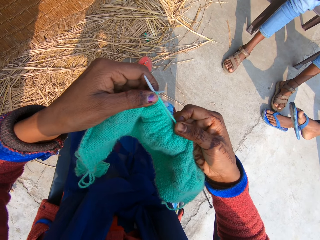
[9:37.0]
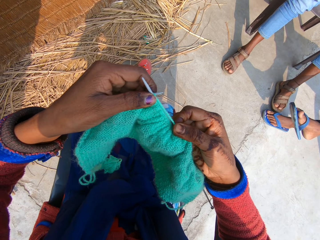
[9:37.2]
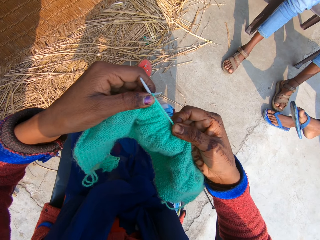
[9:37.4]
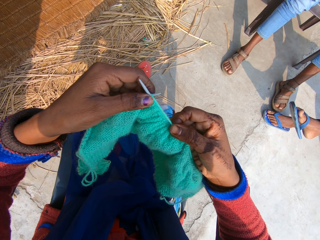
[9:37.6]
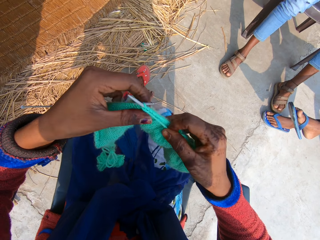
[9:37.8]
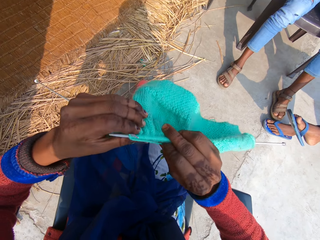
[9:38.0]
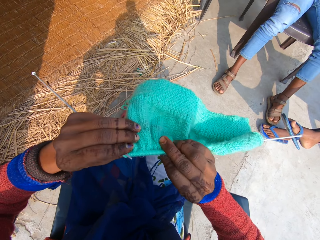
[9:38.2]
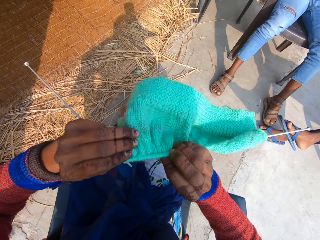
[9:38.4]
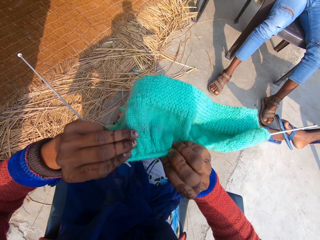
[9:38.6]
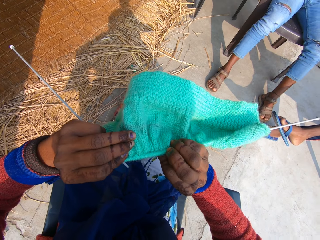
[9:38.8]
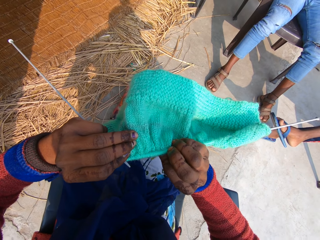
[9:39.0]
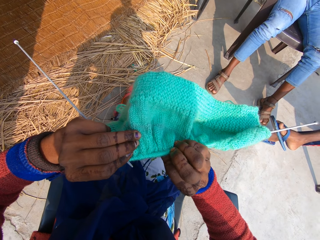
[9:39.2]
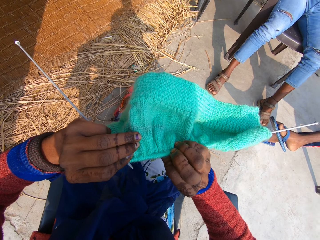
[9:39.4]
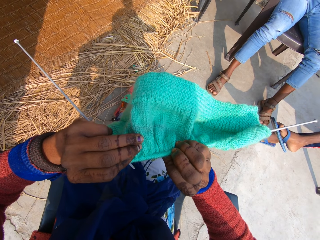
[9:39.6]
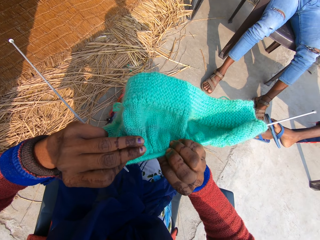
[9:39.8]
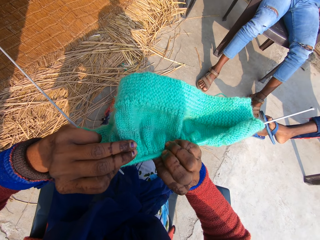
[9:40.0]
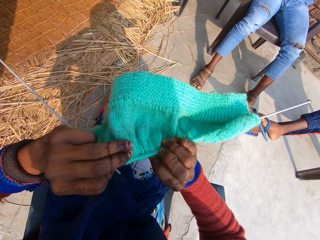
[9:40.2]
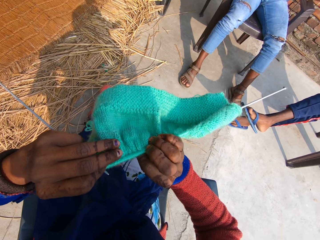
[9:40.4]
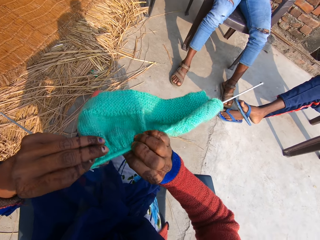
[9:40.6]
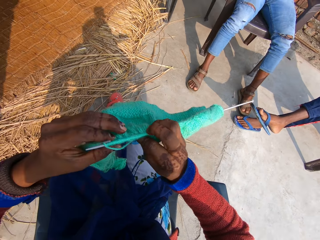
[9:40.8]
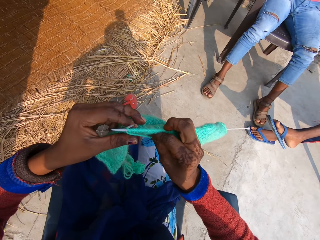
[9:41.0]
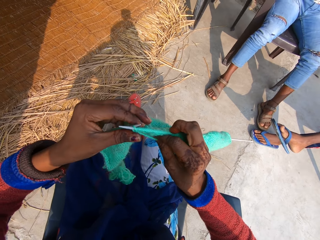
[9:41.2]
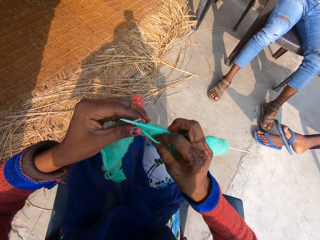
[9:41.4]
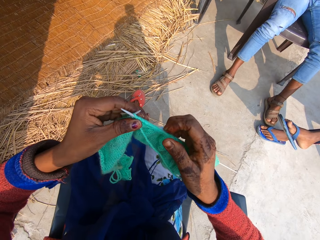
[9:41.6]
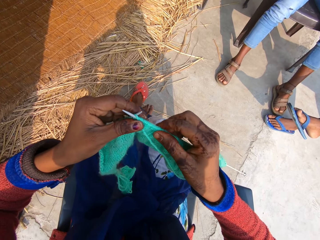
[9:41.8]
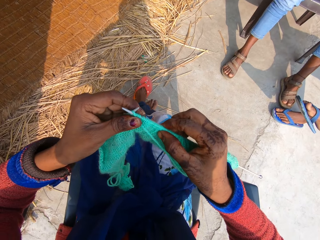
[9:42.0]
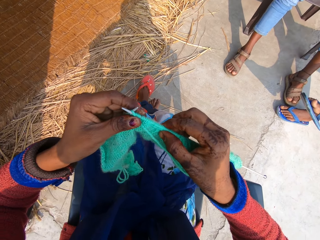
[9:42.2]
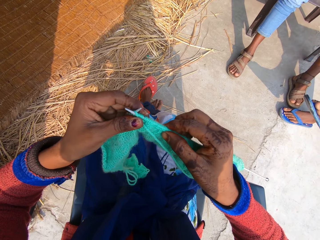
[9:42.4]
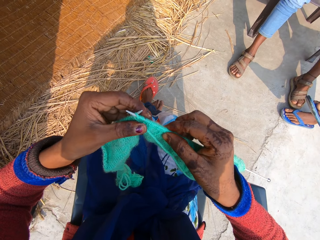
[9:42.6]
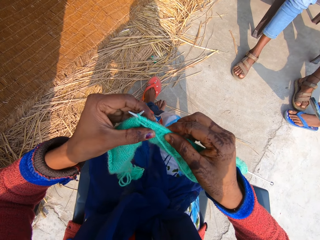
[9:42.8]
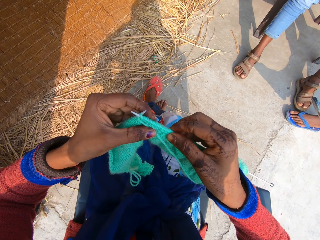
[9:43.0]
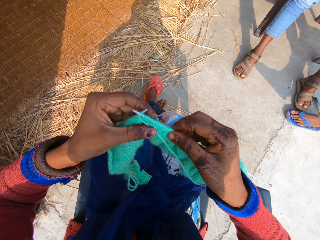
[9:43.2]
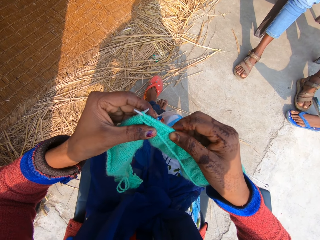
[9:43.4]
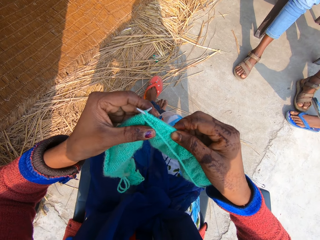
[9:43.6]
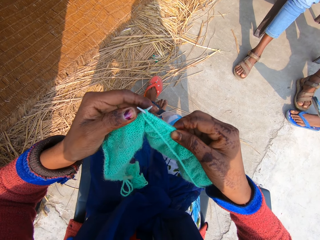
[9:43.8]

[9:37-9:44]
The camera wearer examines the fabric.

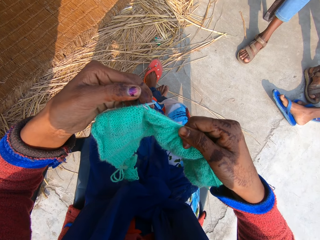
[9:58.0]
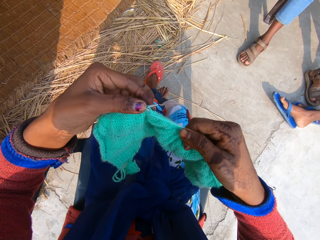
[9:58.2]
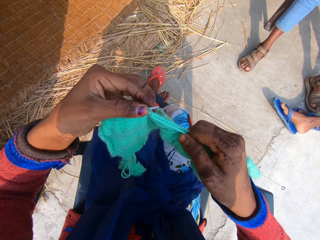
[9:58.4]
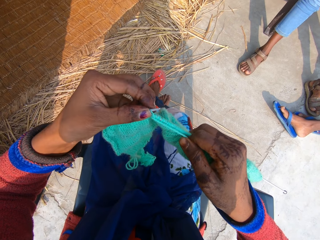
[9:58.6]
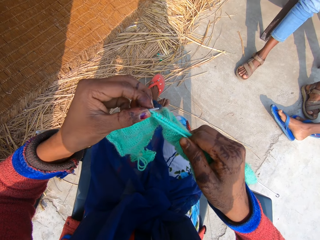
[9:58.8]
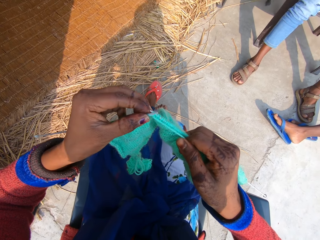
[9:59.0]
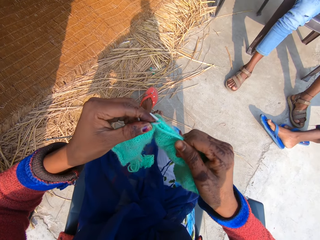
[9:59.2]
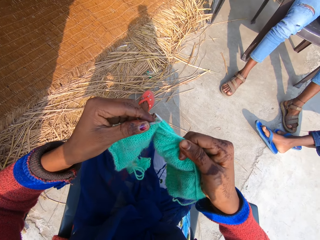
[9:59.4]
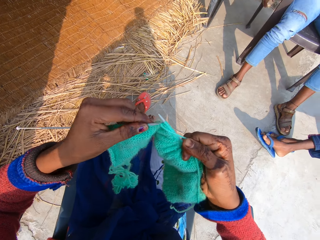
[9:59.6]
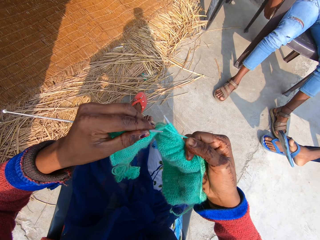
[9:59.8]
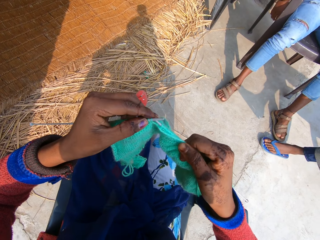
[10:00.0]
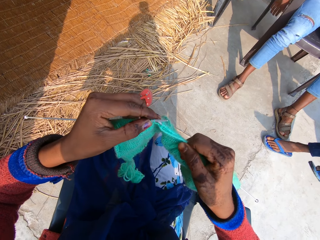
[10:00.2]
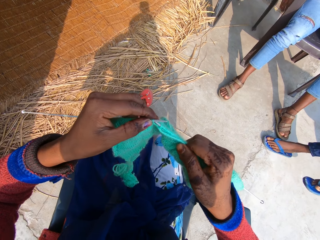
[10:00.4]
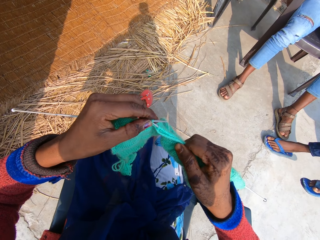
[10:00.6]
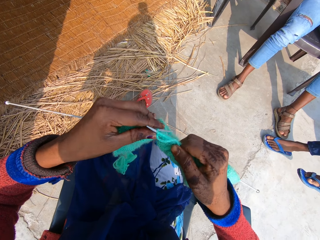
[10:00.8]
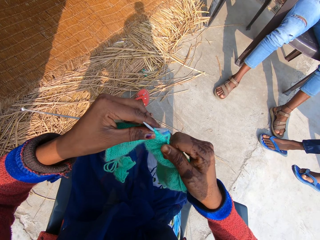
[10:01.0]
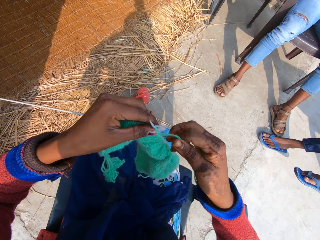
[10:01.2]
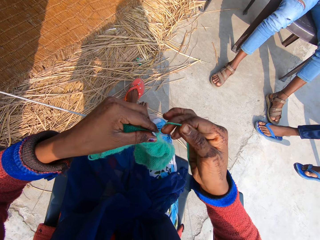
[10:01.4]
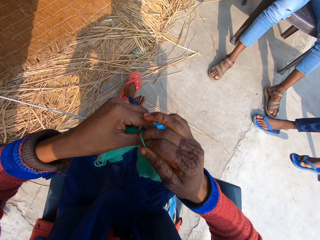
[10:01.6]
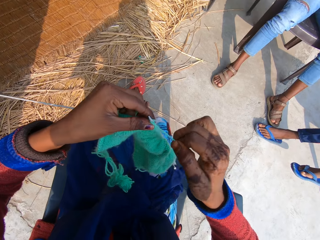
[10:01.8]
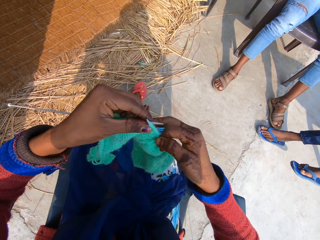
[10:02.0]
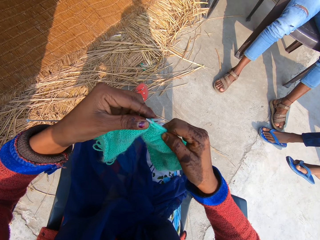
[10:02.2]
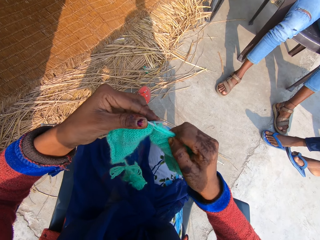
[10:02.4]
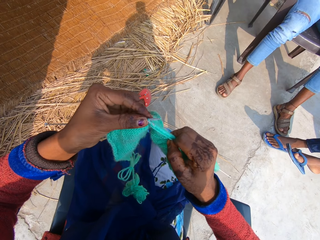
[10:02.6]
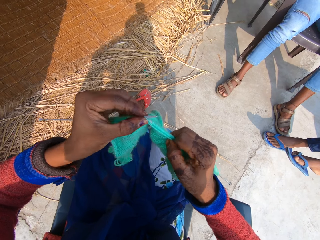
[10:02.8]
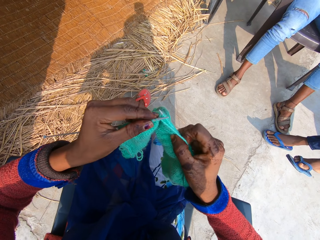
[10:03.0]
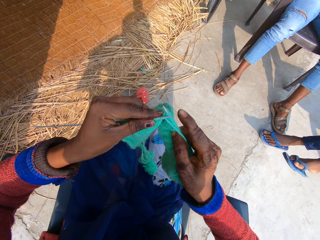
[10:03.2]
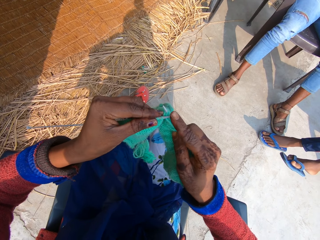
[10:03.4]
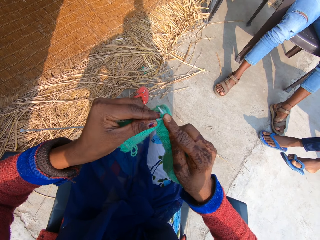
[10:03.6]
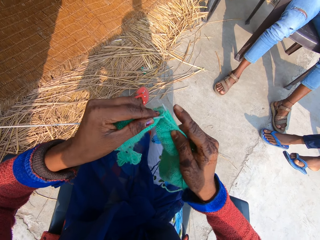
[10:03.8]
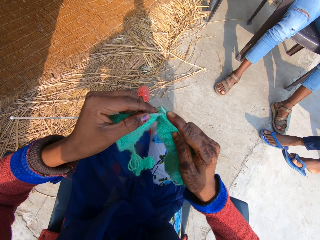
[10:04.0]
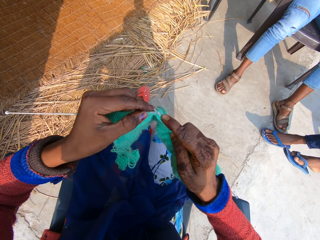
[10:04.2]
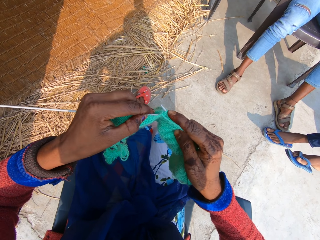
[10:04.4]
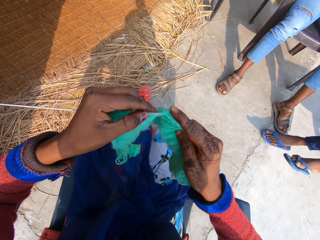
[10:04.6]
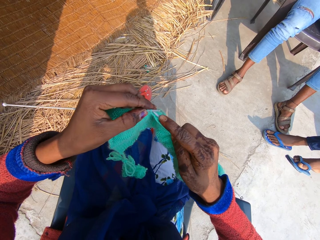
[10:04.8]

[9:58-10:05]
The camera wearer knits the fabric.

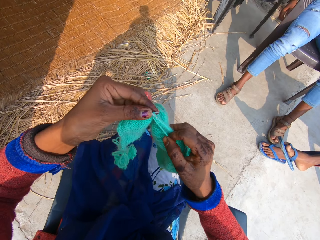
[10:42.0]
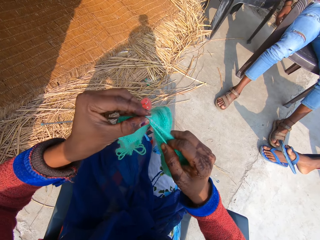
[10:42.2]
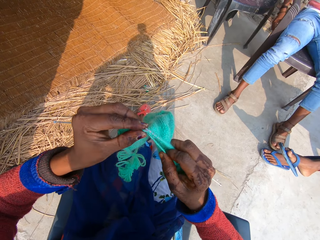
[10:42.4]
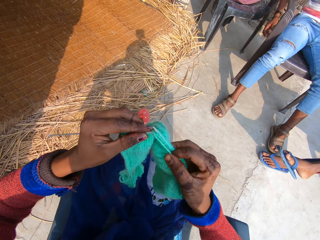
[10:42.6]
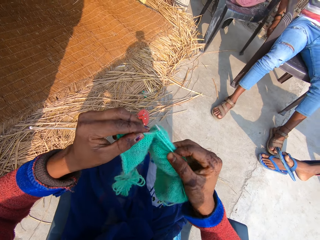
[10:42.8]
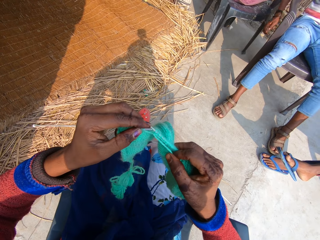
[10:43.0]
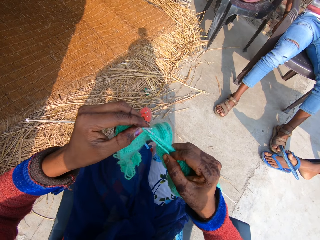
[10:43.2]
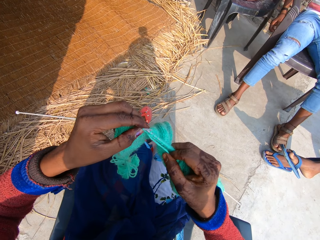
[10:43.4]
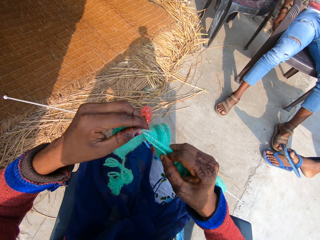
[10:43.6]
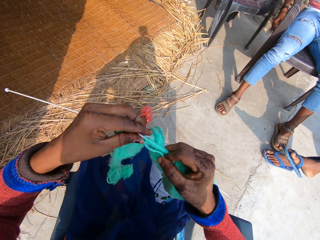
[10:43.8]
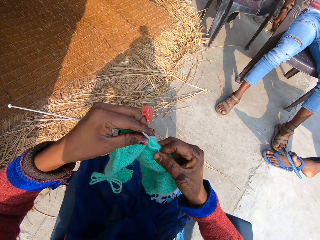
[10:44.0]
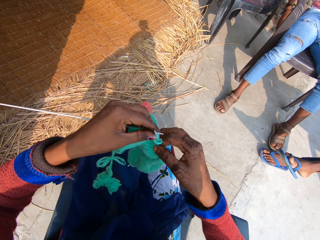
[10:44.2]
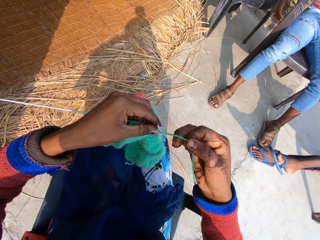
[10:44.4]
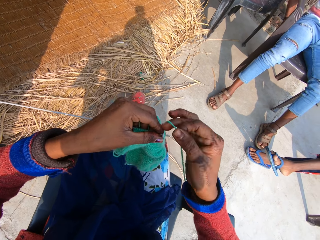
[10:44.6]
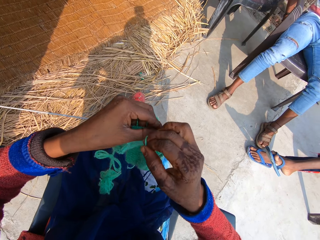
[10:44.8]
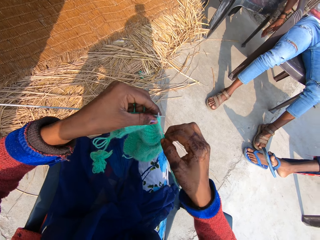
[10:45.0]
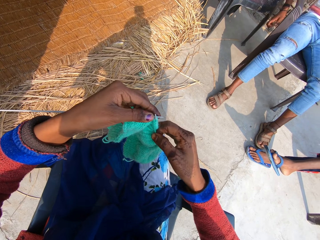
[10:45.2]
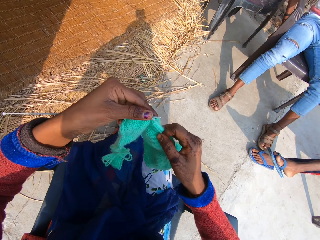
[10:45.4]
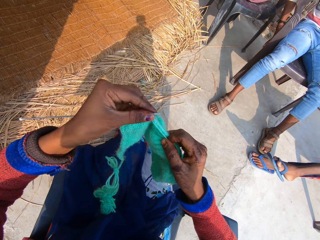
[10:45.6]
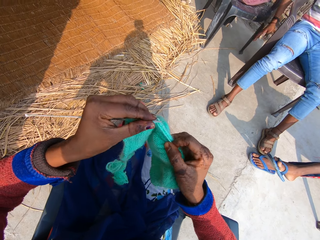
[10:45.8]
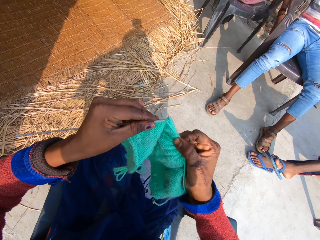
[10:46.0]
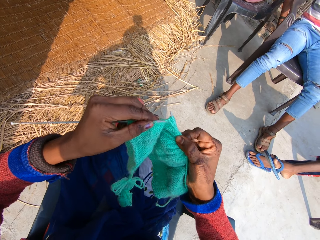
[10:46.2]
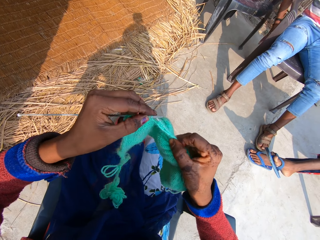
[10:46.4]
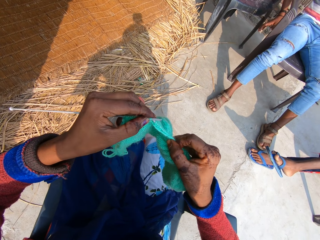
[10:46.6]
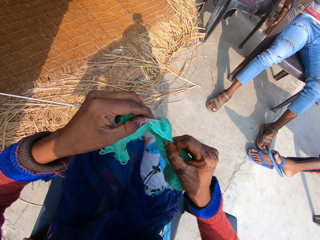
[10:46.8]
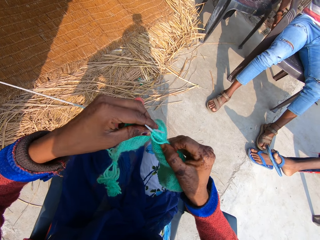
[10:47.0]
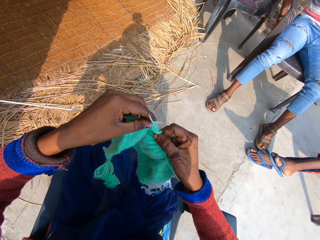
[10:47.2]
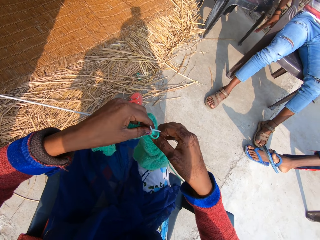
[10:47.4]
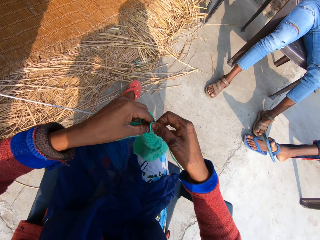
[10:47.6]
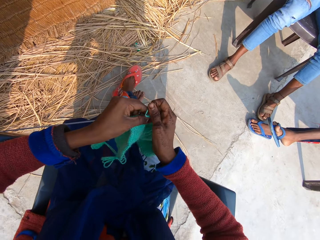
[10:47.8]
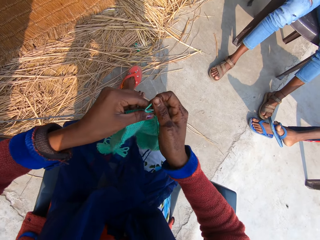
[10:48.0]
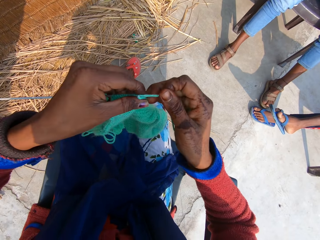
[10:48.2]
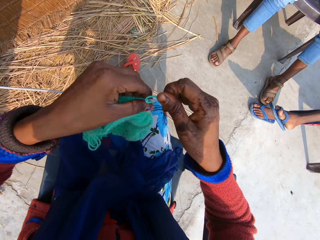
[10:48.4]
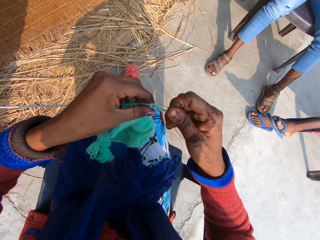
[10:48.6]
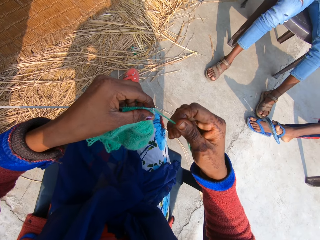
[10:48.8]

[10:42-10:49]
A boy hits a chair with his hand.
